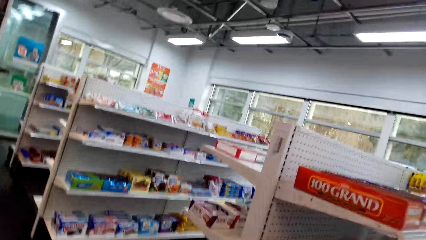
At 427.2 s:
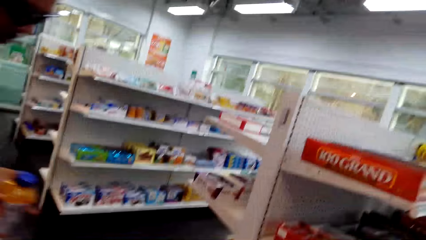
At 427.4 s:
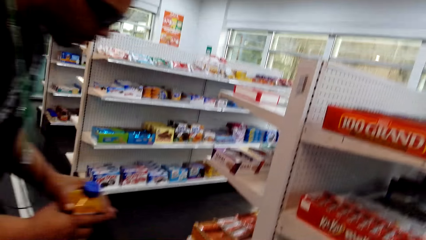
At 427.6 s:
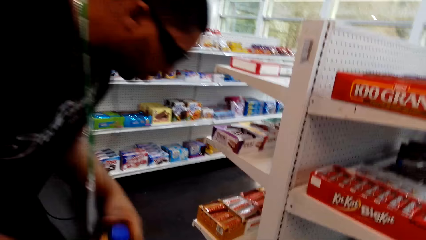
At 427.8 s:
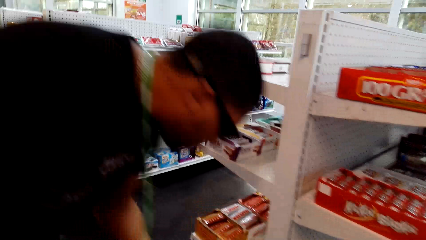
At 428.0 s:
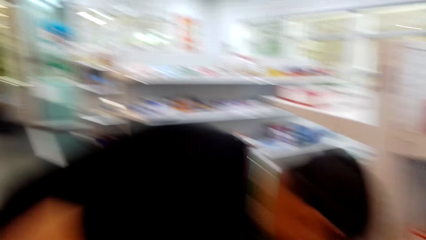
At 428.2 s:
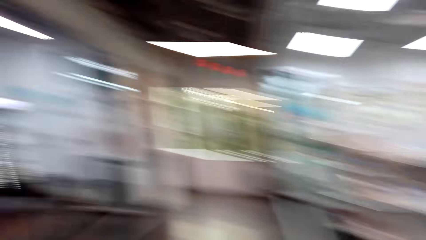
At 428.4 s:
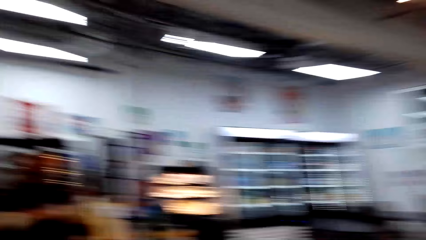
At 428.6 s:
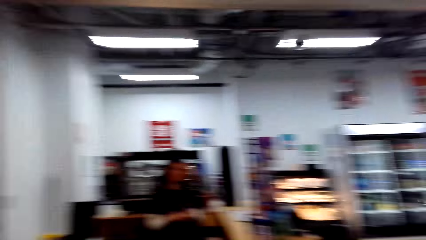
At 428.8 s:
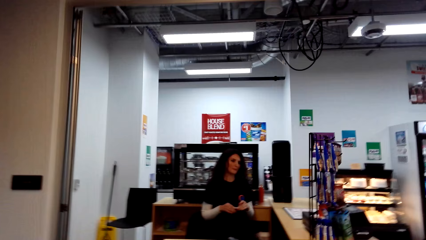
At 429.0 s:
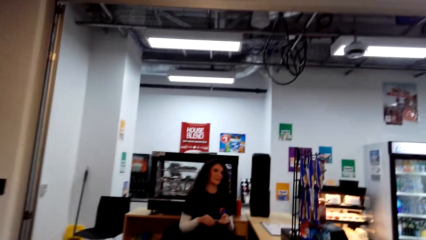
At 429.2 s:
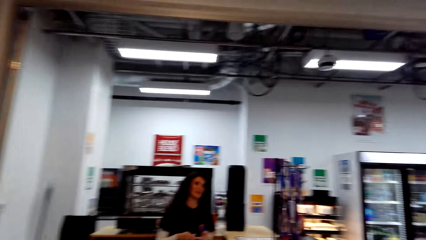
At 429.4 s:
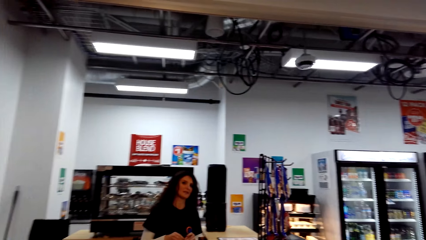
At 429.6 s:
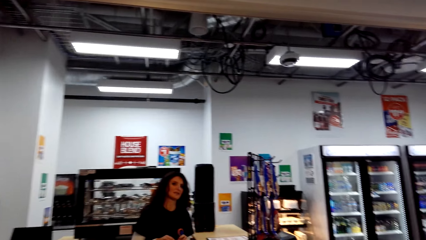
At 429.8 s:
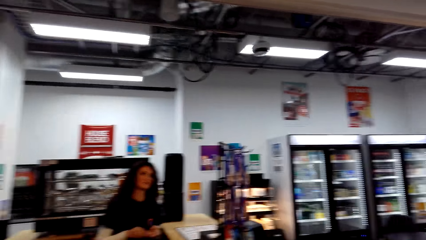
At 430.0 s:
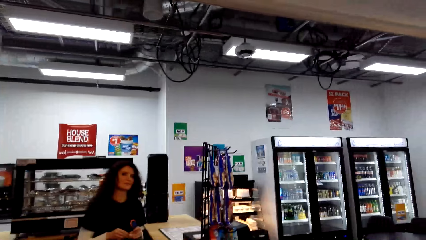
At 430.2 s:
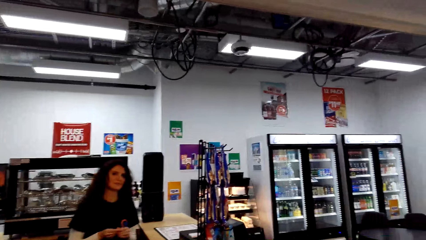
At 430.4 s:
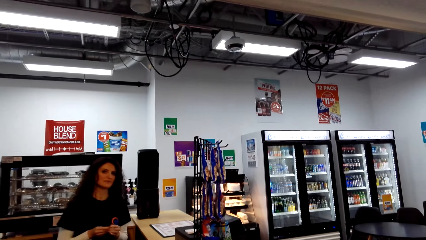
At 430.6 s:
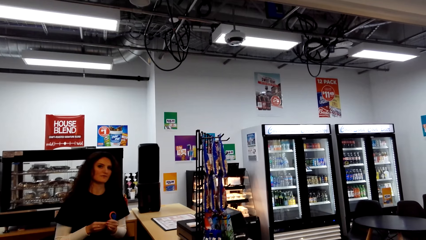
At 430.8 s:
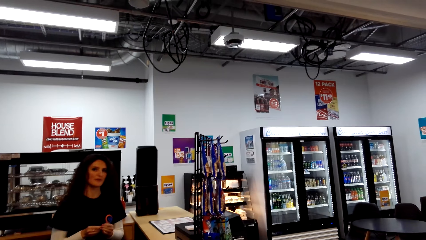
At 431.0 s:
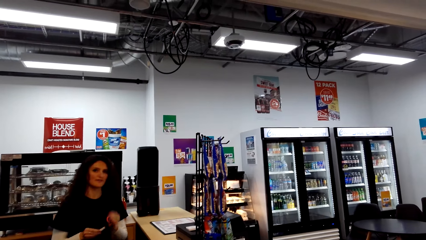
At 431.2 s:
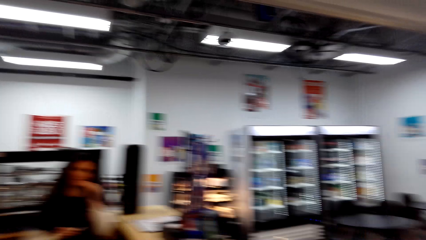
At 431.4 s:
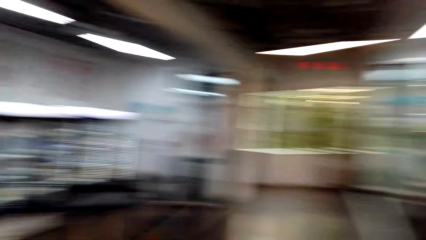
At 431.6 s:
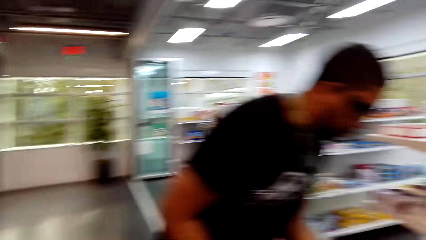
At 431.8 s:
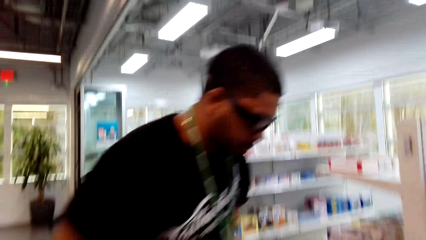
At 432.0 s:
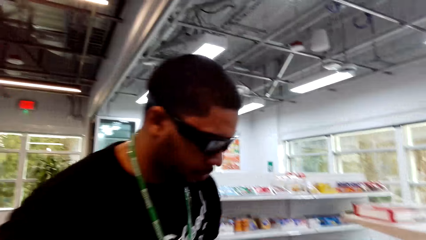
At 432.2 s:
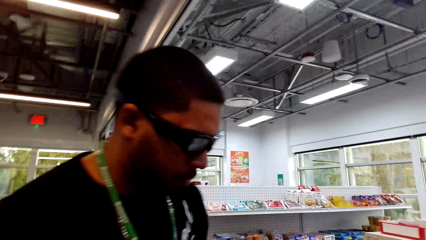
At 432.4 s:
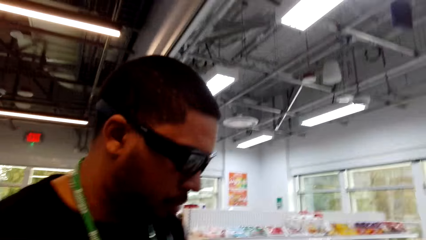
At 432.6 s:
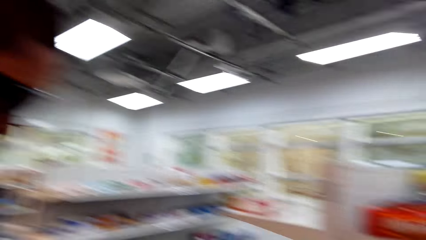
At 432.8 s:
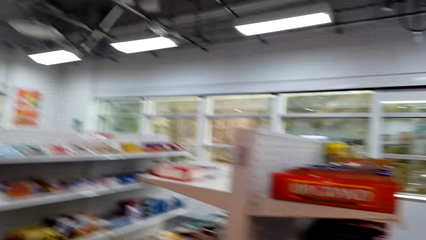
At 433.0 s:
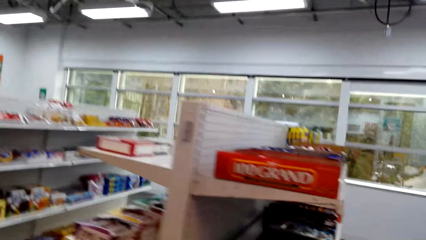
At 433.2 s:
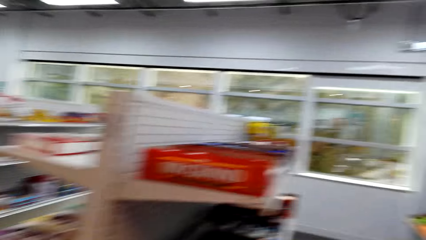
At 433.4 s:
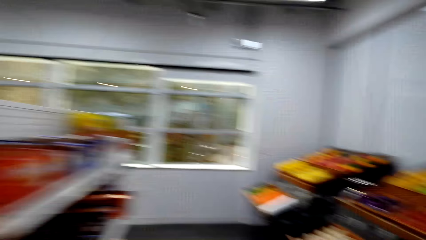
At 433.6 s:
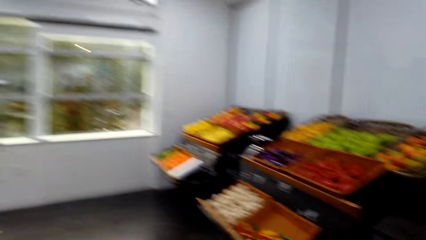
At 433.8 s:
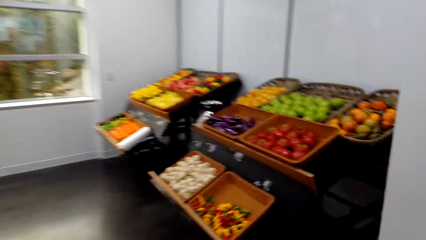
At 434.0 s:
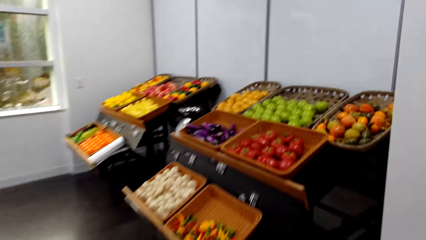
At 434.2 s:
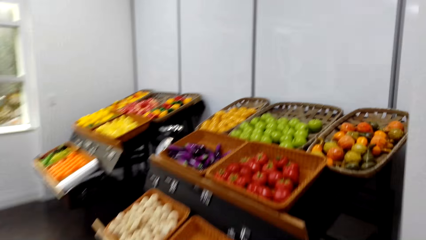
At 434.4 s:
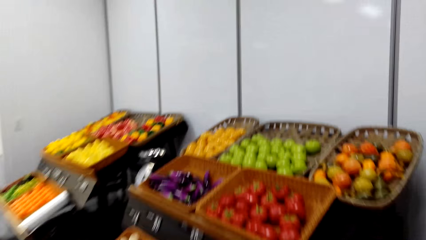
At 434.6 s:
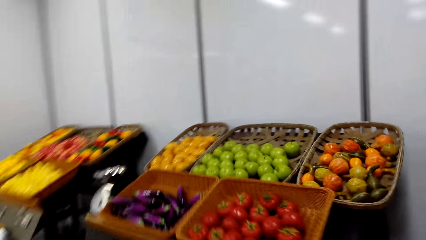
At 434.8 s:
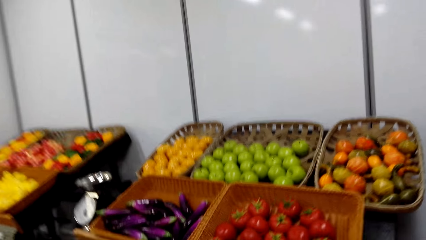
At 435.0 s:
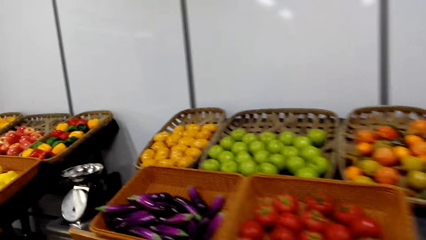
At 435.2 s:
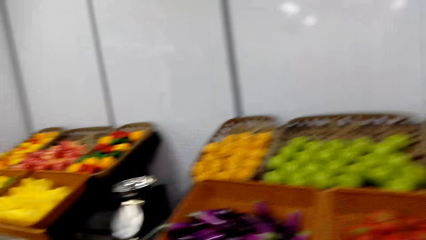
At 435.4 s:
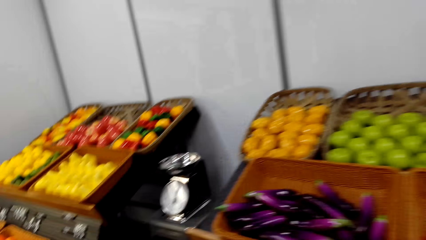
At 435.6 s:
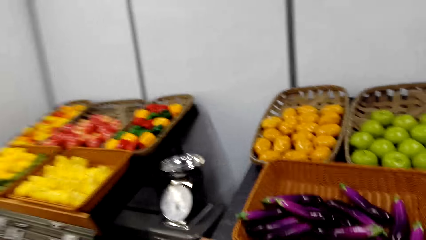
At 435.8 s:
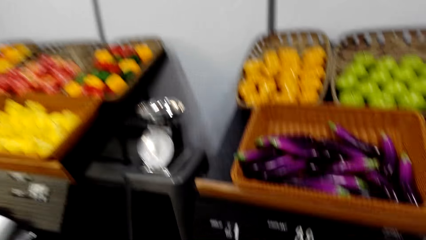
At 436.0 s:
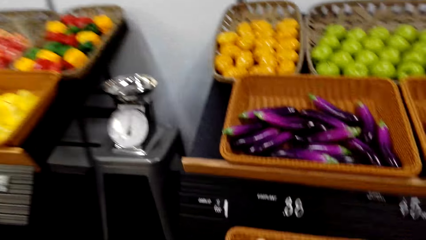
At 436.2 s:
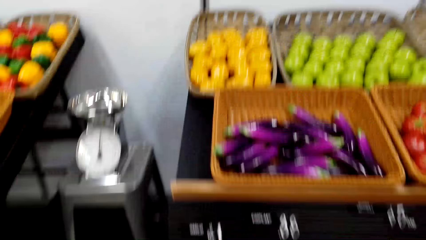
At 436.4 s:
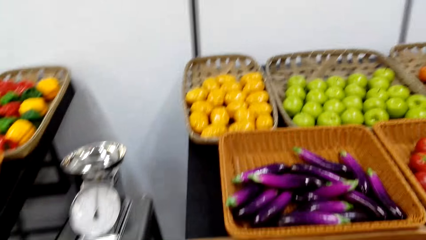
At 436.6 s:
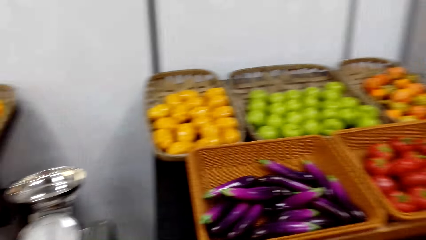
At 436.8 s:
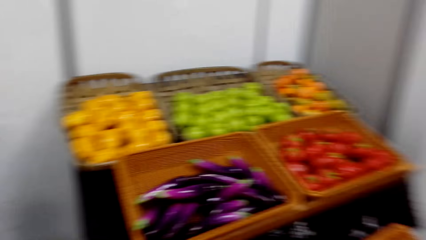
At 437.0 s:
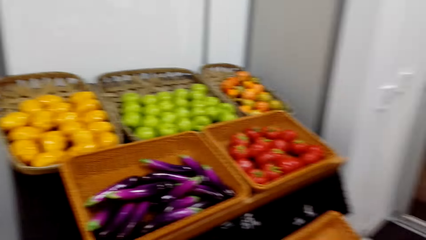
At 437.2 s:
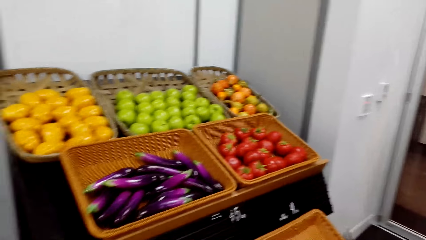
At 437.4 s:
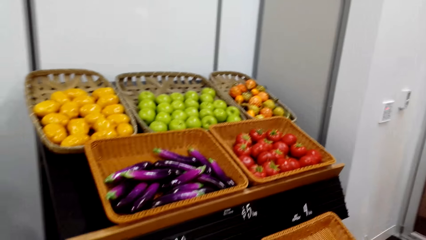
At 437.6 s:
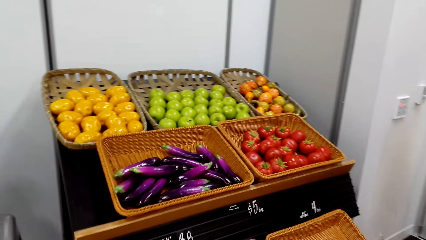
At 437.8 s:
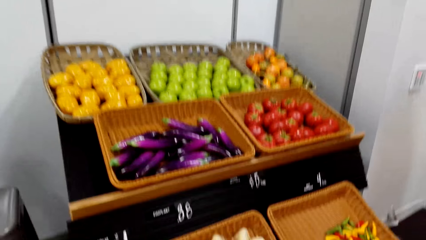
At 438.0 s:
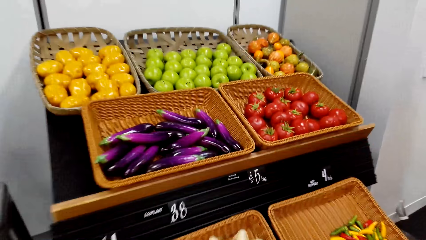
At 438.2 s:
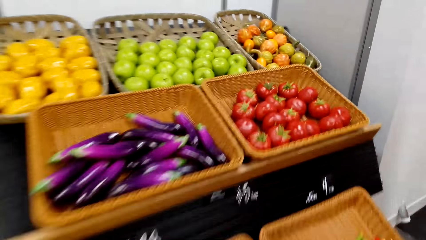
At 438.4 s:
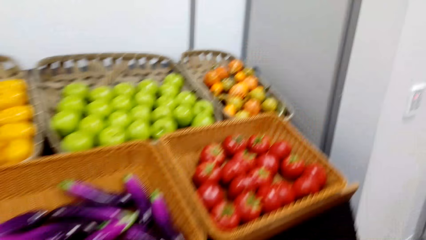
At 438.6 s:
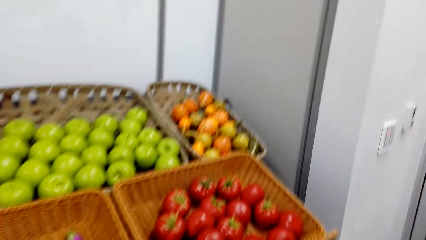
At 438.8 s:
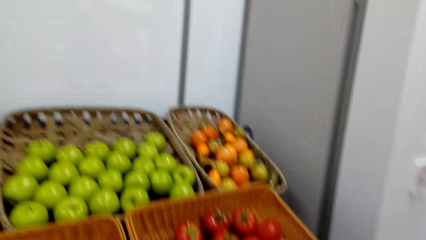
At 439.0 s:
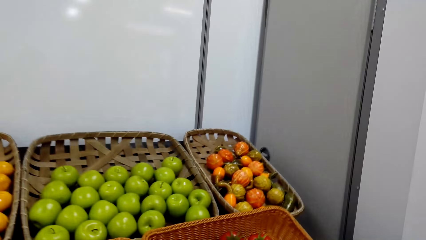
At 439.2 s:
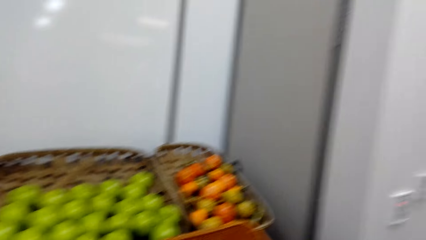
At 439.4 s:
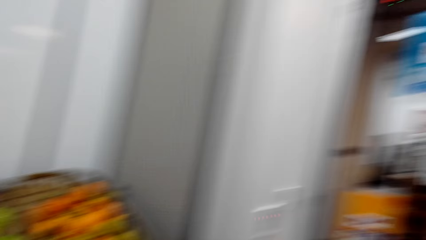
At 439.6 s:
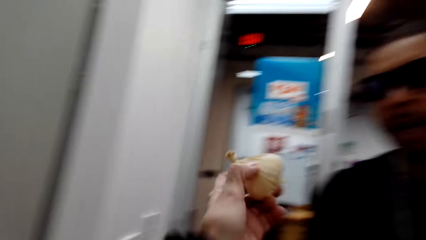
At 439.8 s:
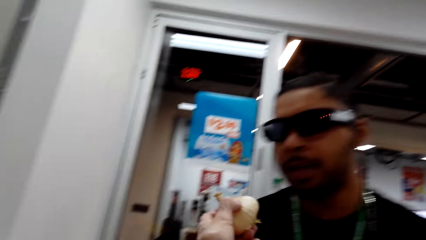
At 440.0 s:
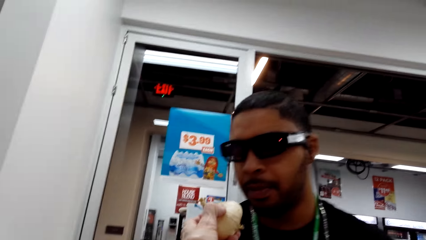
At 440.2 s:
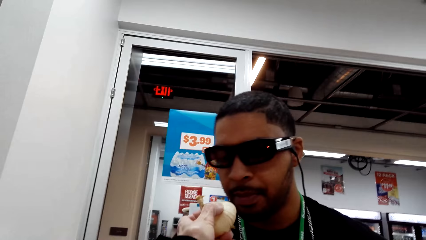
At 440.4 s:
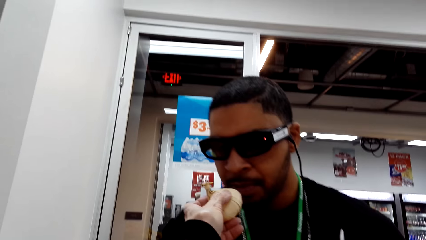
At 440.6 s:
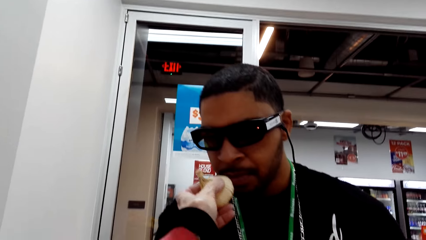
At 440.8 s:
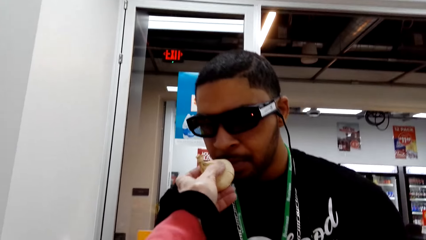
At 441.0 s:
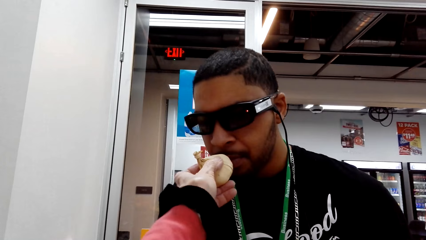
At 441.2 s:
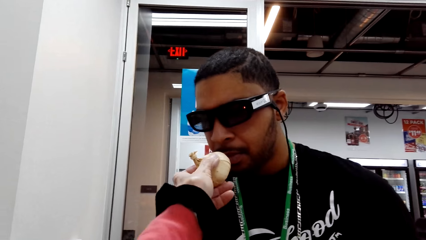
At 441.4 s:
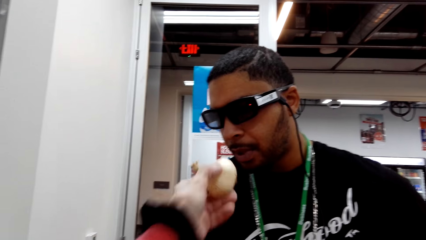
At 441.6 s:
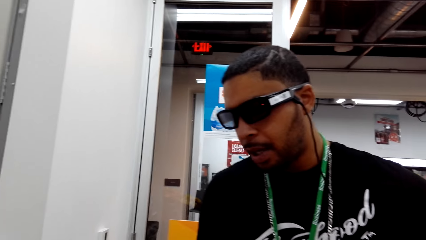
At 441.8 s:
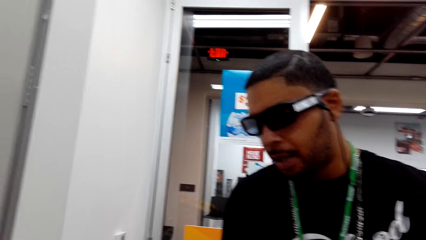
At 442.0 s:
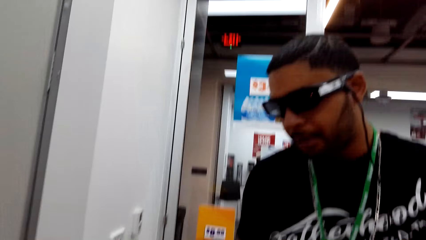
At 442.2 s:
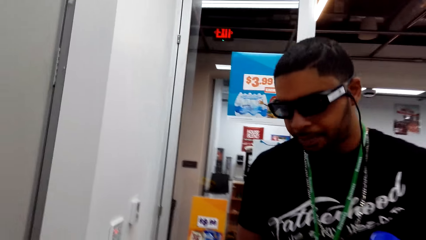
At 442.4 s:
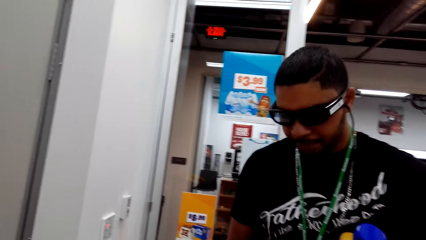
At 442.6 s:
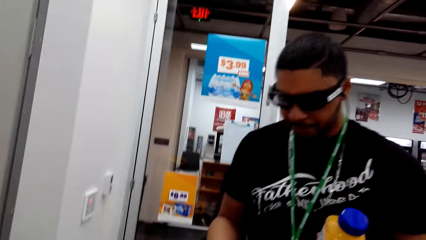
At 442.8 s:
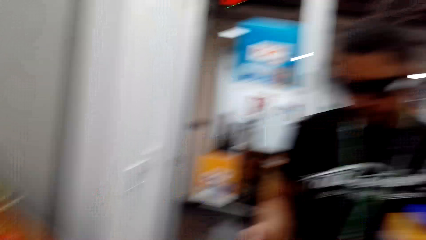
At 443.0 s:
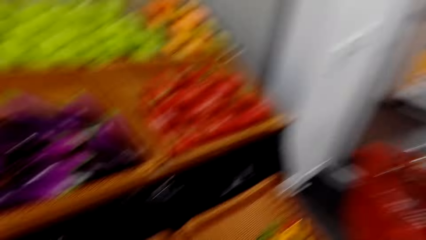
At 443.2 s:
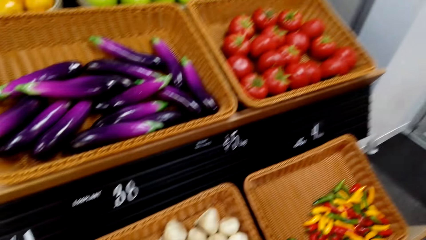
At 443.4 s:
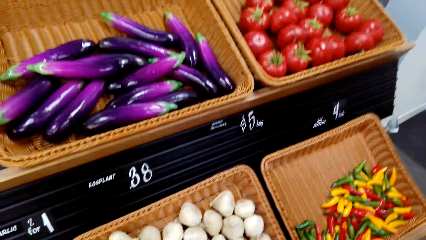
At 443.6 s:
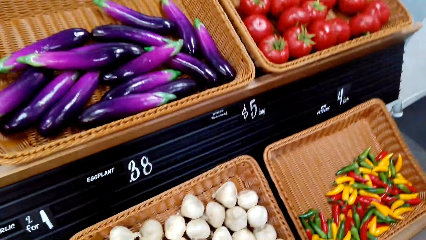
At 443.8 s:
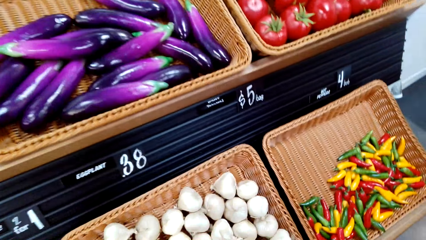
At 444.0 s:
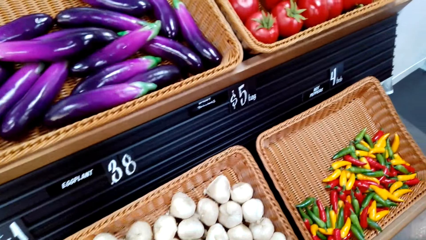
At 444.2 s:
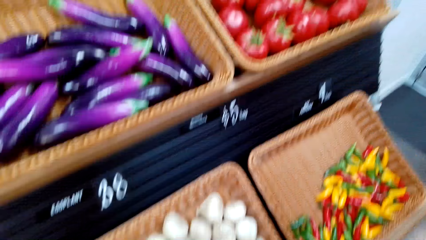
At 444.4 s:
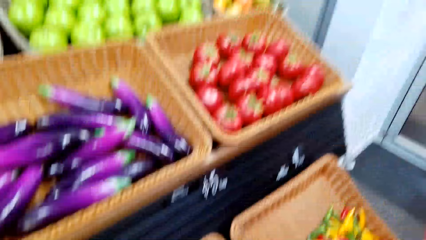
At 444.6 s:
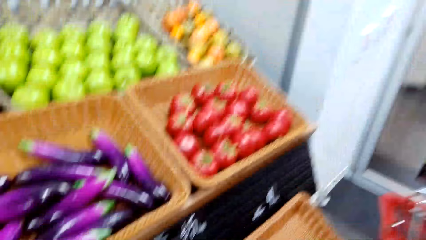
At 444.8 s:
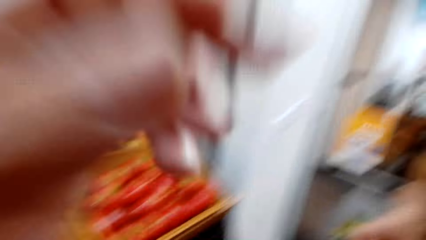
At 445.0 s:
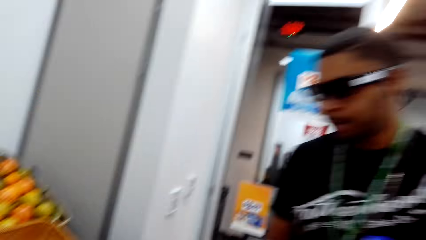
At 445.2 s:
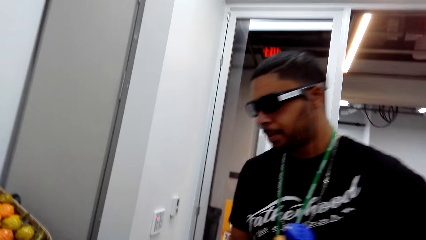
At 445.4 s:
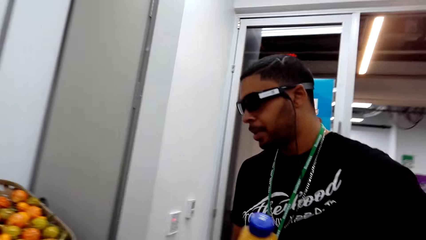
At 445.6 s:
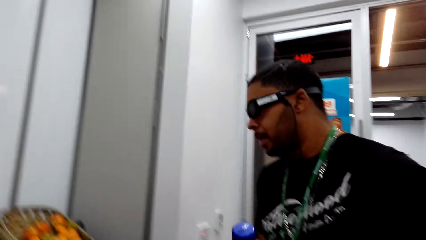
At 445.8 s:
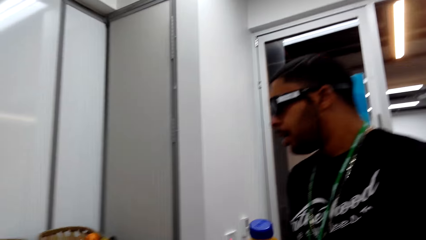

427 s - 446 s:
A person picks up a shopping bucket. The camera wearer dialogues to a cashier. They look at the groceries shelf. They dialogue to the cashier. A man smells the garlic.
